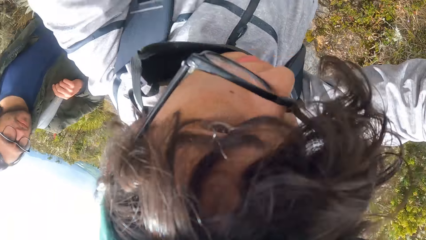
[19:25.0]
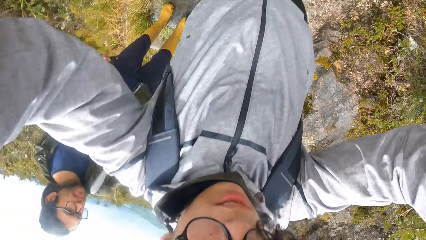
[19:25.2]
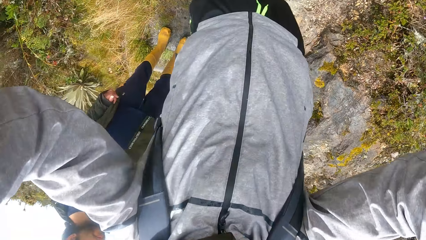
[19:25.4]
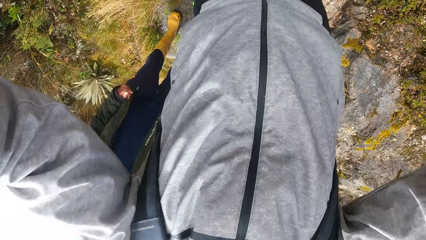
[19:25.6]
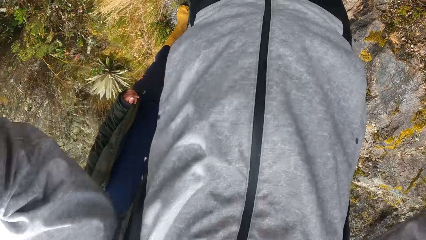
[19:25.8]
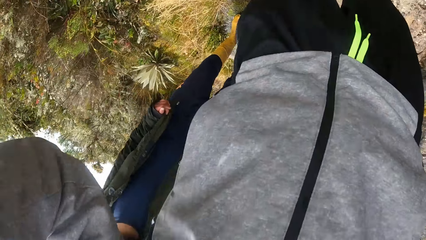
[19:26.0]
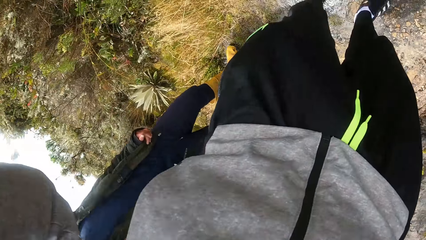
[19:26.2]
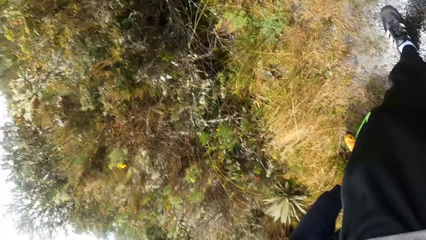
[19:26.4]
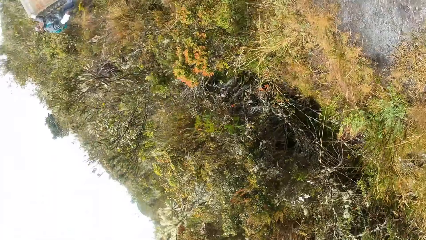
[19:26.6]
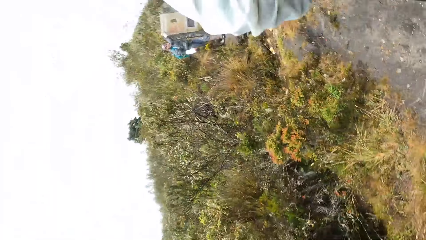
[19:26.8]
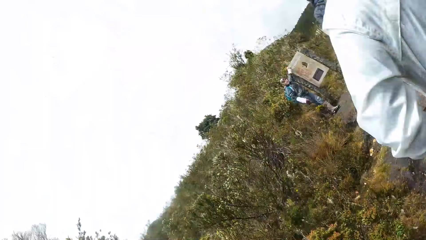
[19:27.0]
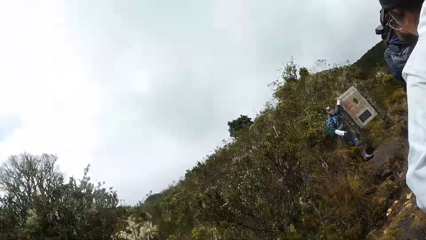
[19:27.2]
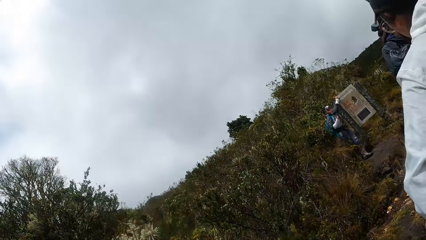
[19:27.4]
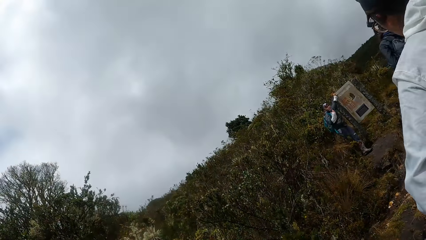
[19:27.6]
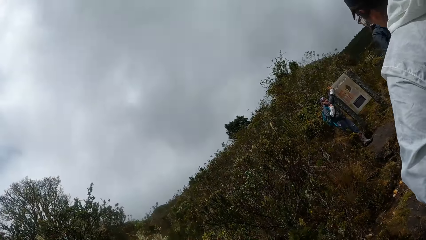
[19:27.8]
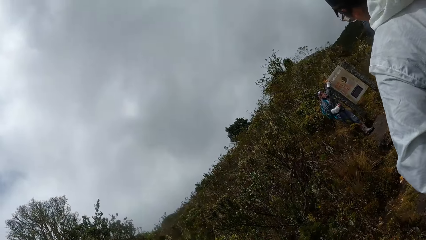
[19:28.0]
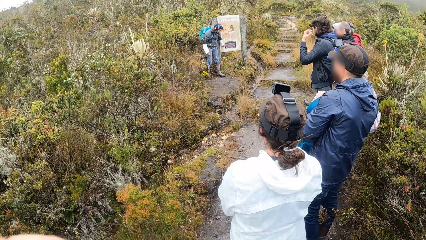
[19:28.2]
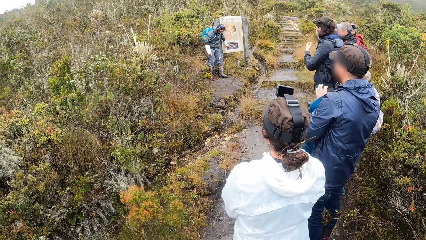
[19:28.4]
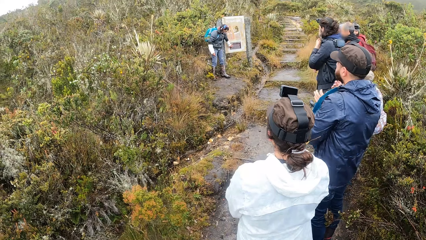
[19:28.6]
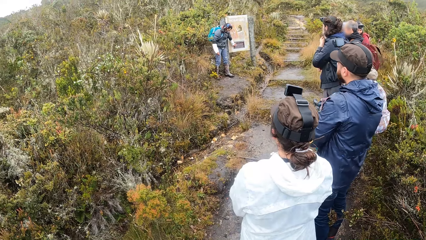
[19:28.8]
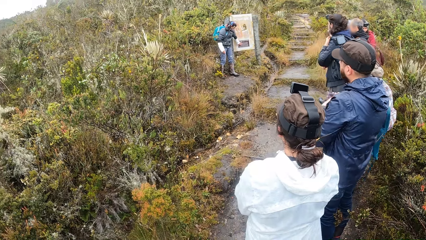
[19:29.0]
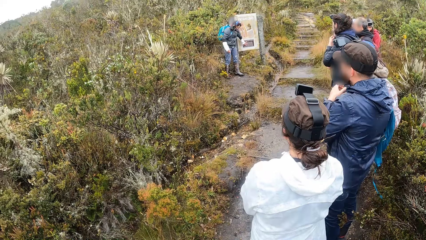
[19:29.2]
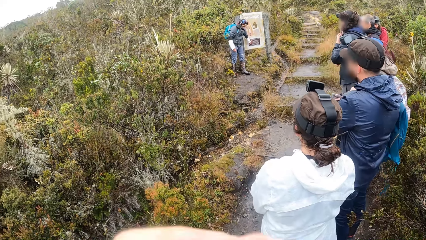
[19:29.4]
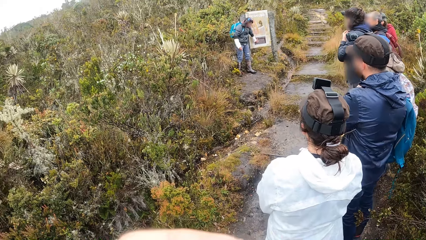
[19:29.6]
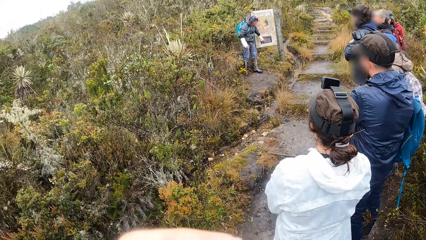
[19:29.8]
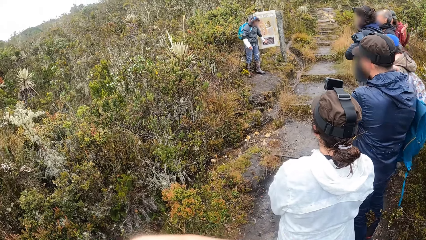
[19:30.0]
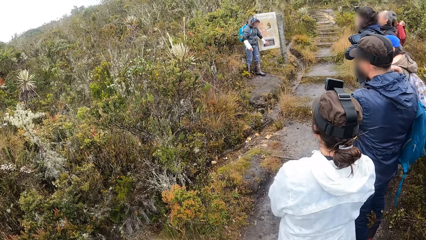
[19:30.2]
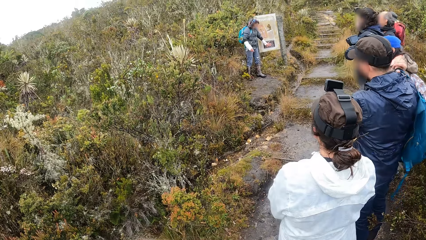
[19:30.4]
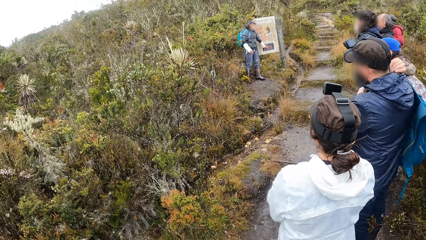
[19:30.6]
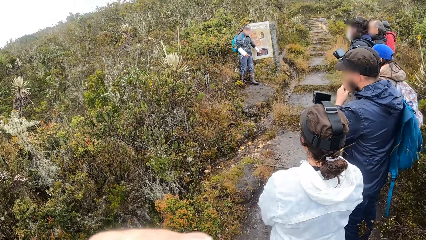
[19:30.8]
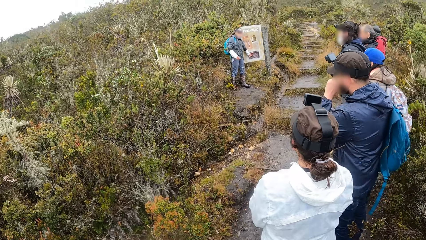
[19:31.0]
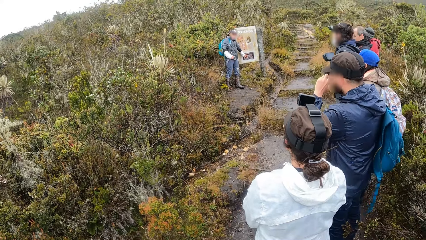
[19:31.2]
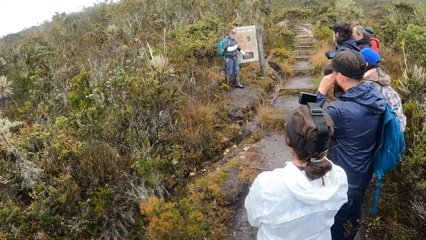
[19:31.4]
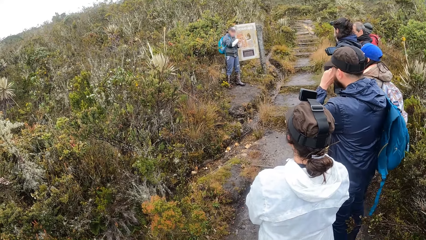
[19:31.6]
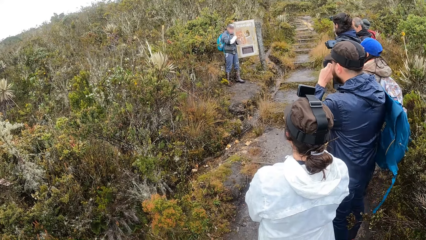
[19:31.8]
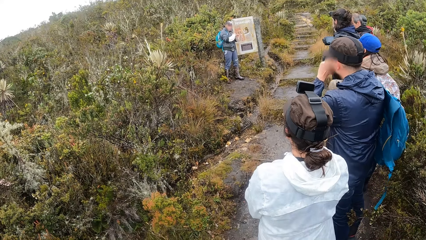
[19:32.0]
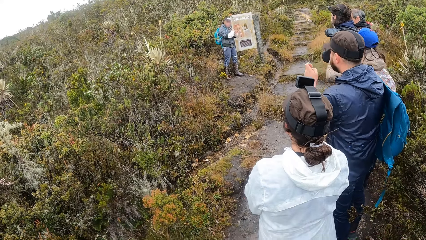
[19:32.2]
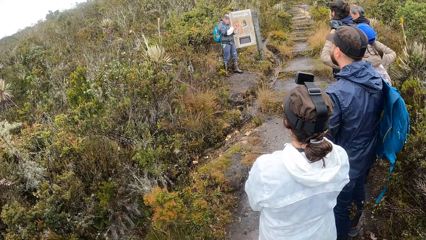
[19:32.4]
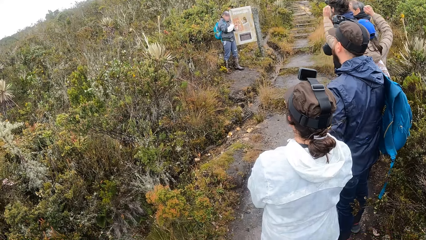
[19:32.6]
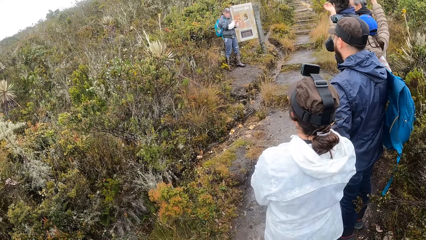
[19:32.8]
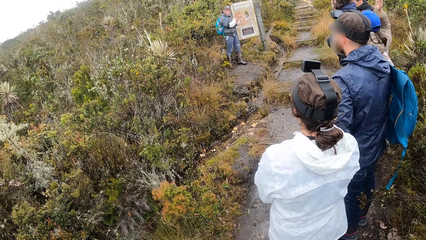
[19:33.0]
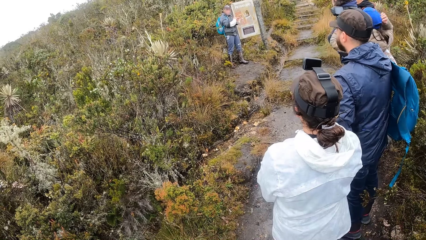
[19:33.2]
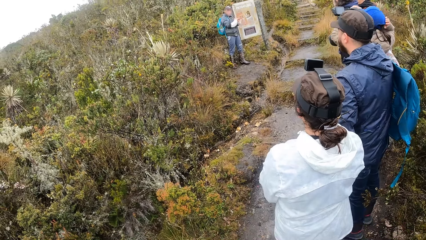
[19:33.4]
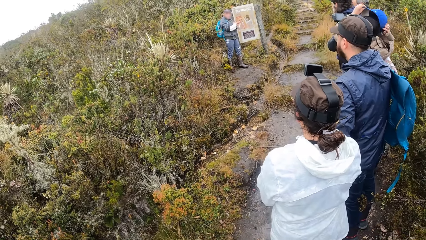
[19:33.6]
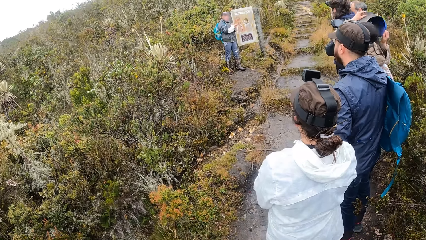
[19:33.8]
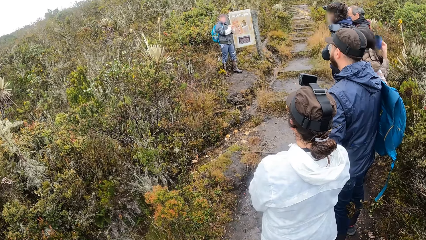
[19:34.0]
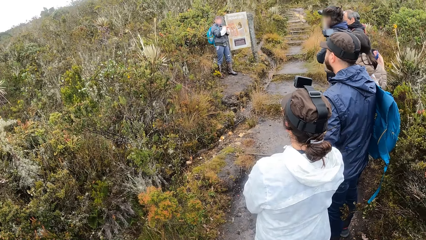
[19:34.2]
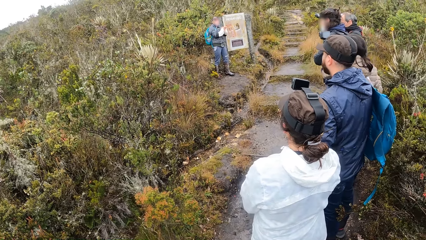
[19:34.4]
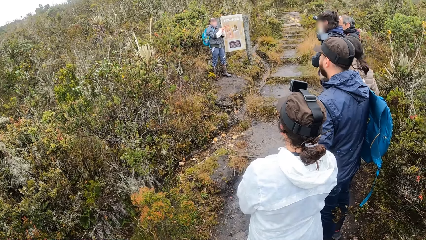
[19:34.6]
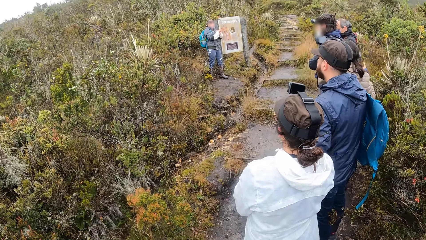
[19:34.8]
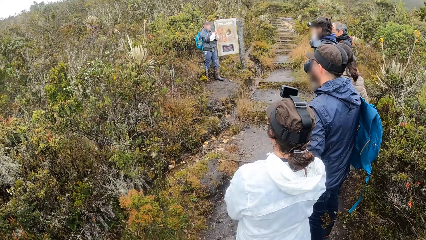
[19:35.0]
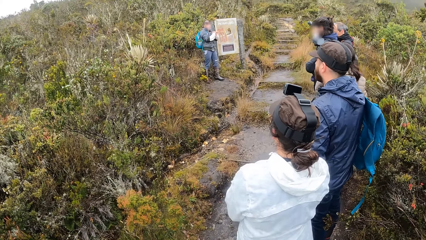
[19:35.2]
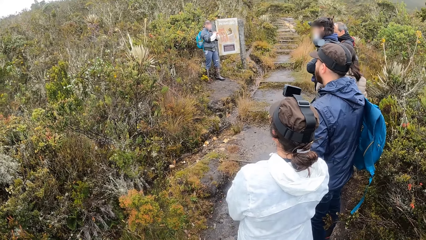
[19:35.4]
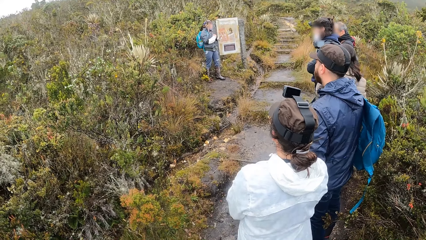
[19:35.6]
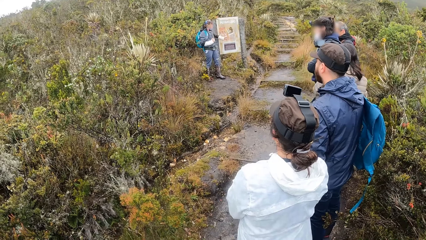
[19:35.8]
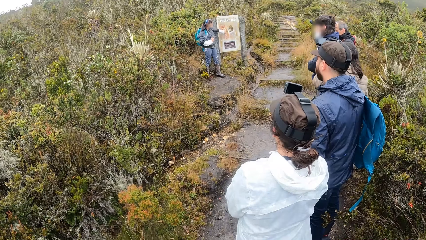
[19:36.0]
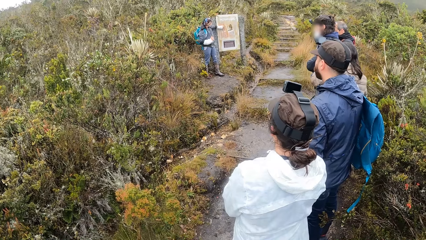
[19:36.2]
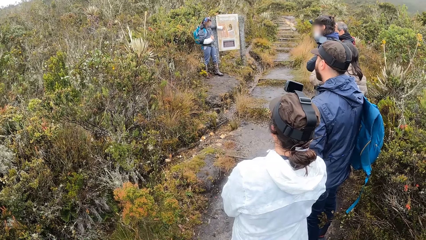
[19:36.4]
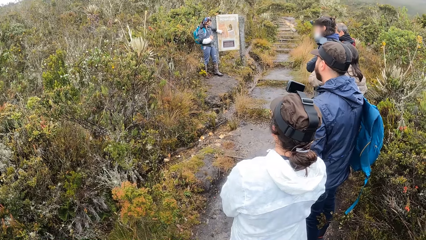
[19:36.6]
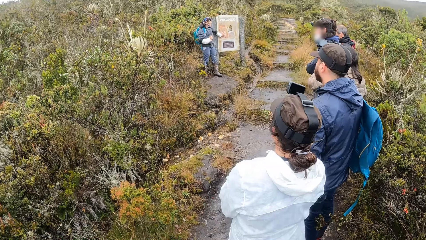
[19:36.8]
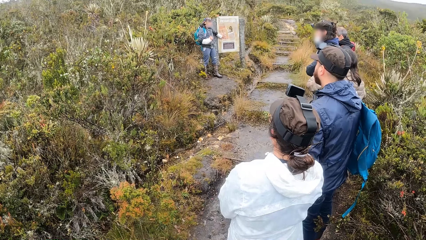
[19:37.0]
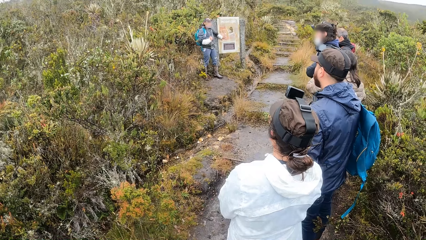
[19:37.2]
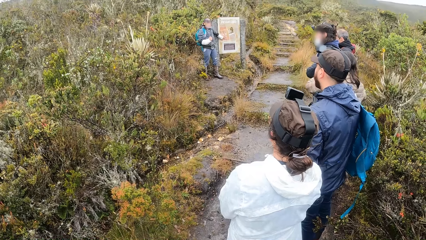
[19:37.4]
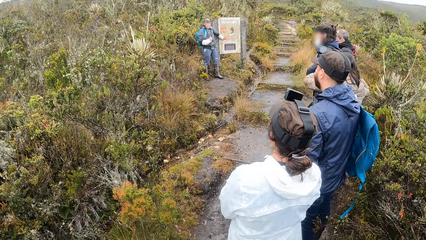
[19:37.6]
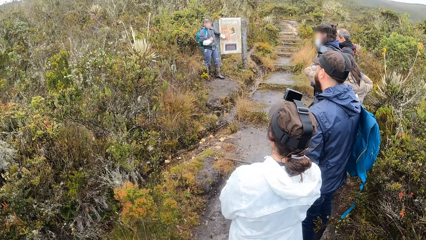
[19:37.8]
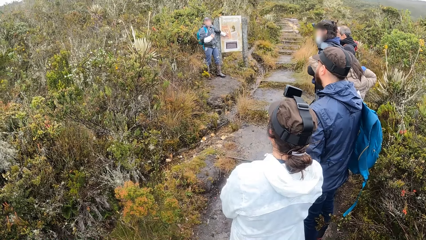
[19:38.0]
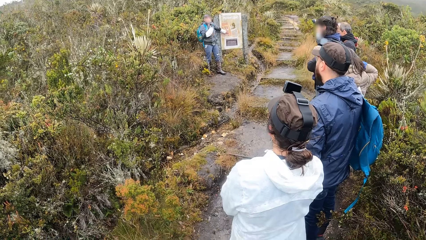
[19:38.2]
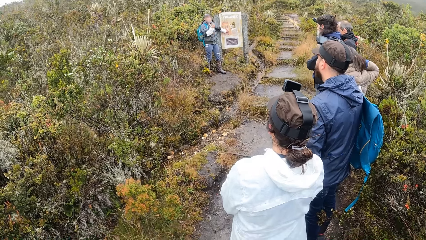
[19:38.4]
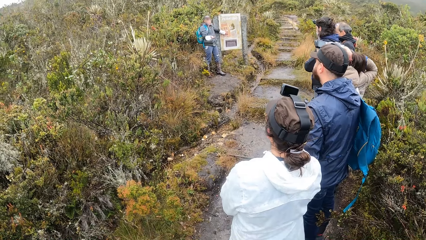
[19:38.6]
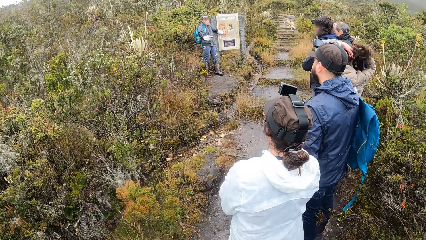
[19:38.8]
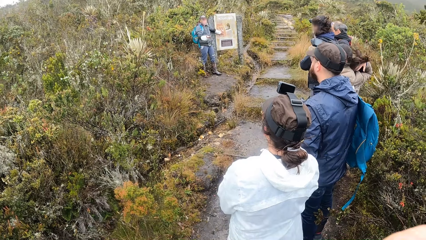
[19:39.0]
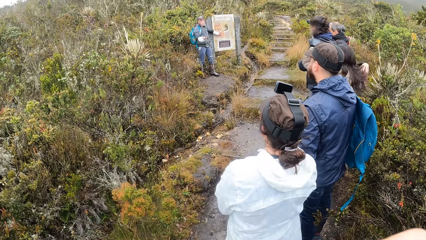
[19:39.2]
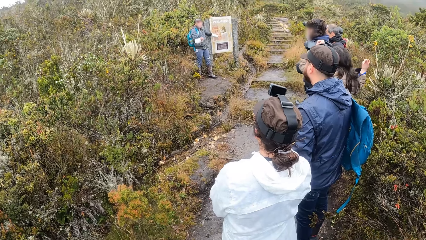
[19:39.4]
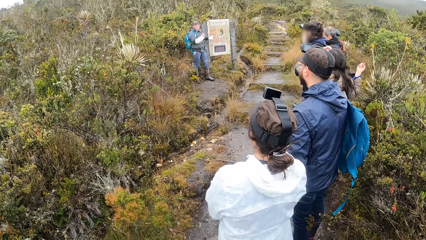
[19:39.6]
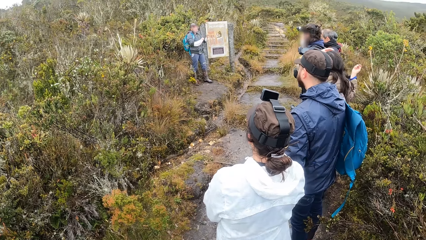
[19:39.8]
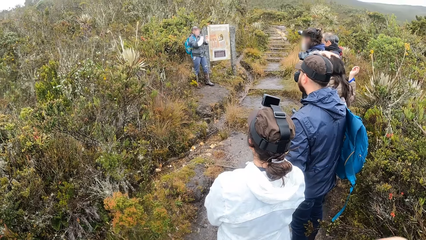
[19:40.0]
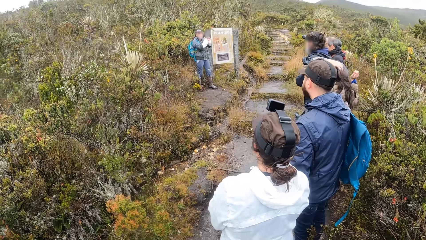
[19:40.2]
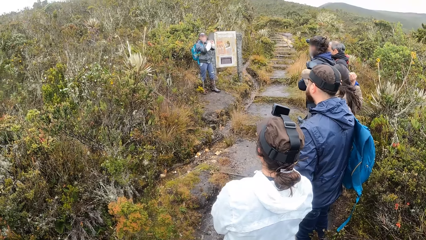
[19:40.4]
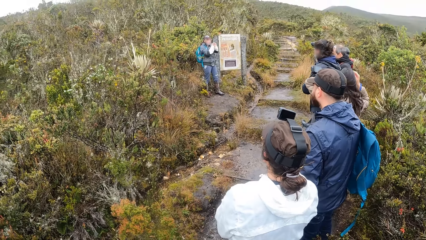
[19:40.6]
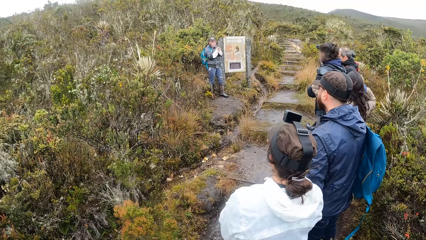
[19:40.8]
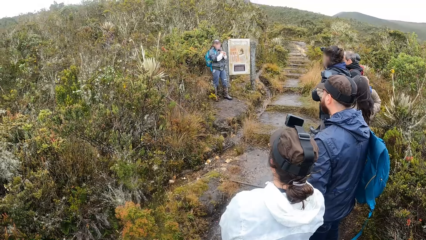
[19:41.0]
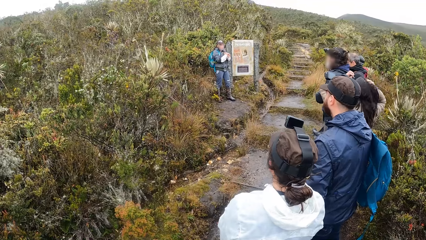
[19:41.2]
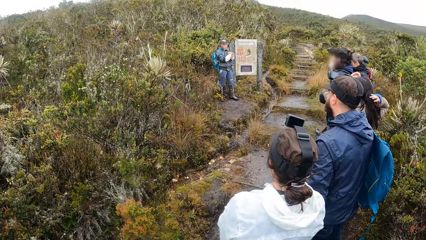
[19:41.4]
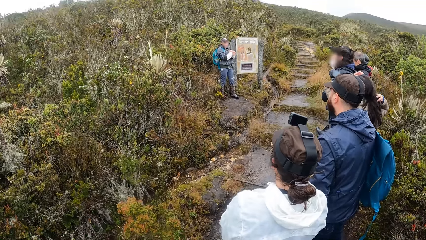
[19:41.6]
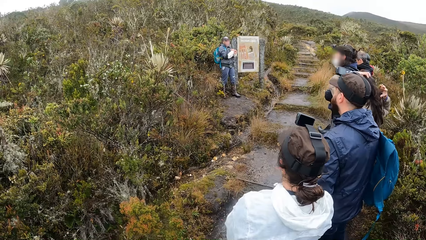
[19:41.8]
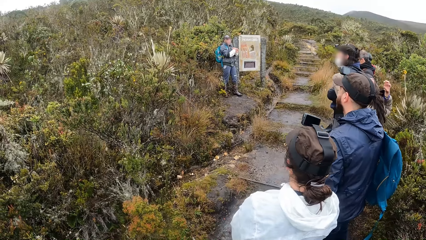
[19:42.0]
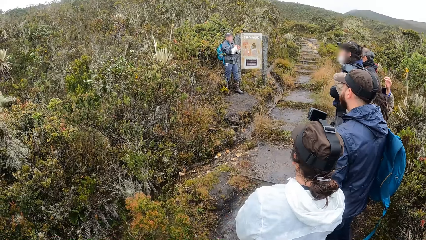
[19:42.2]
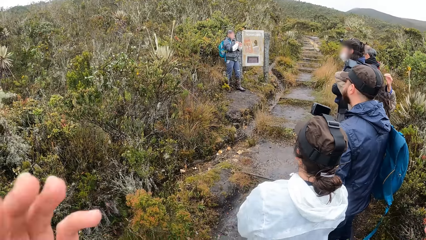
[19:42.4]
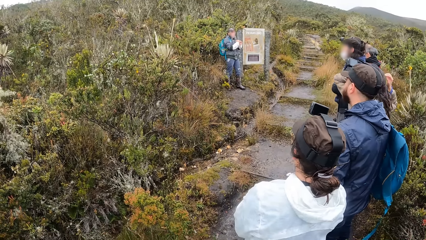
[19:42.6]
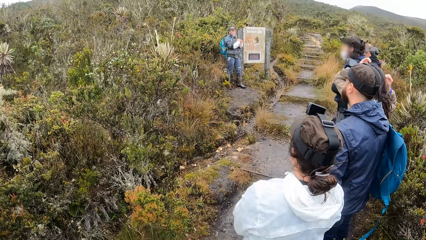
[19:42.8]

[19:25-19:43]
The camera wearer lifts both hands. They look around. They look forward. A man speaks to the group of people and the camera wearer. The camera wearer looks forward. A woman touches her head with both hands.
